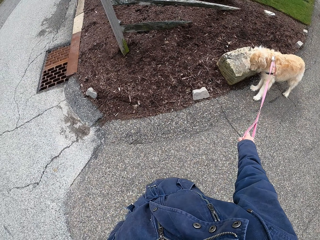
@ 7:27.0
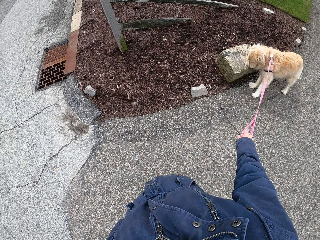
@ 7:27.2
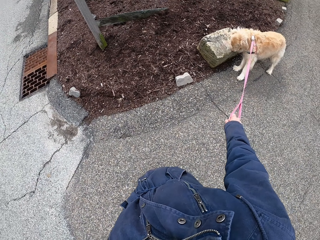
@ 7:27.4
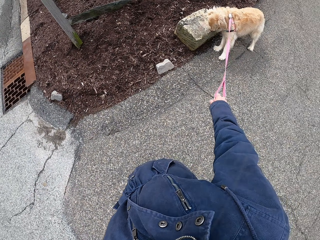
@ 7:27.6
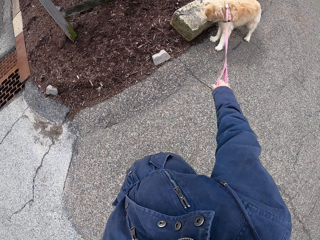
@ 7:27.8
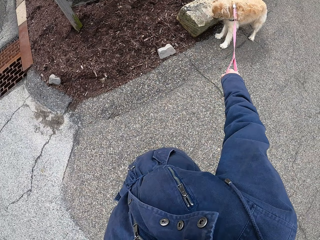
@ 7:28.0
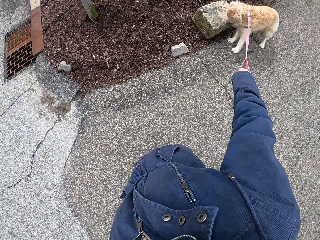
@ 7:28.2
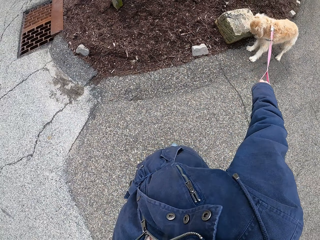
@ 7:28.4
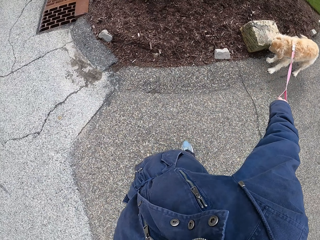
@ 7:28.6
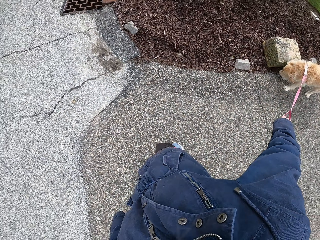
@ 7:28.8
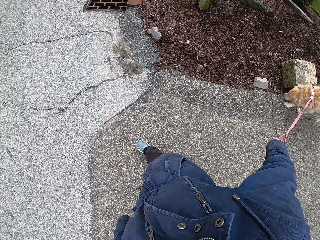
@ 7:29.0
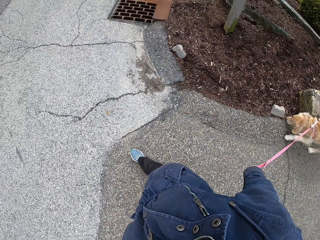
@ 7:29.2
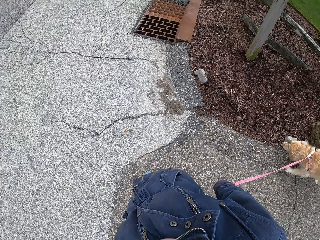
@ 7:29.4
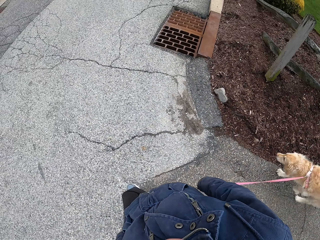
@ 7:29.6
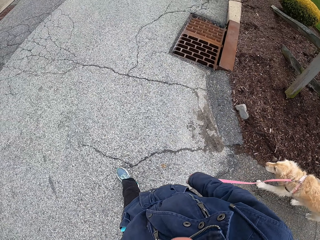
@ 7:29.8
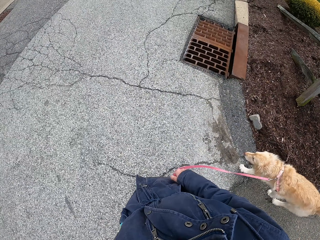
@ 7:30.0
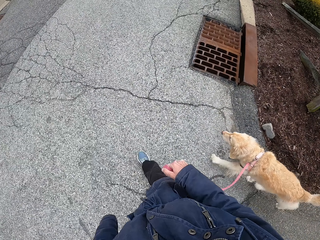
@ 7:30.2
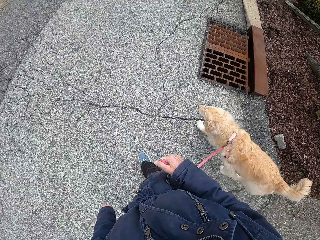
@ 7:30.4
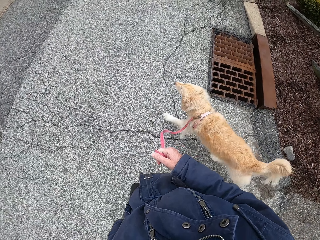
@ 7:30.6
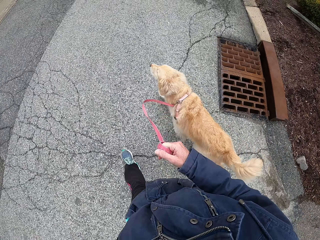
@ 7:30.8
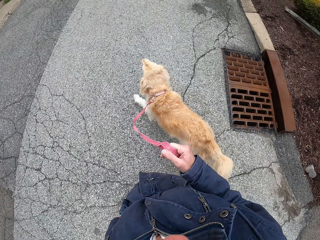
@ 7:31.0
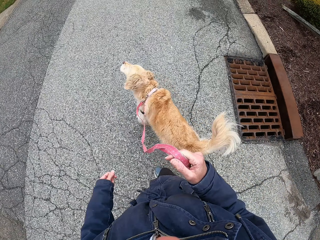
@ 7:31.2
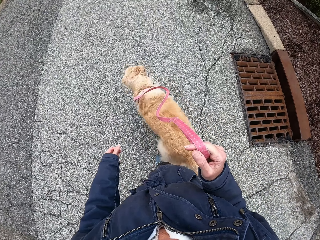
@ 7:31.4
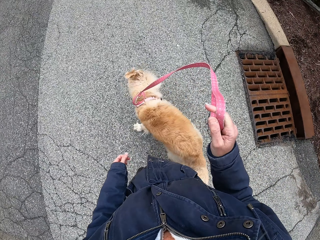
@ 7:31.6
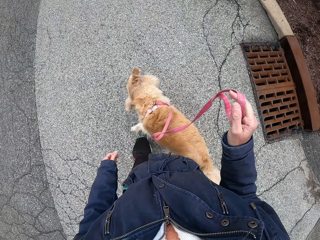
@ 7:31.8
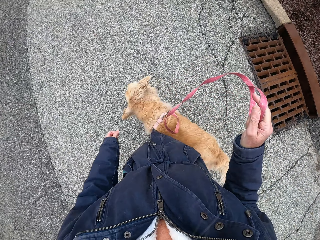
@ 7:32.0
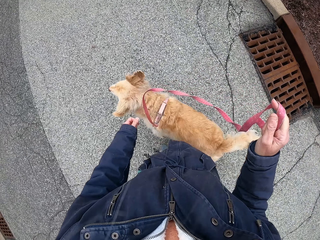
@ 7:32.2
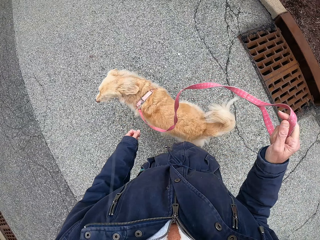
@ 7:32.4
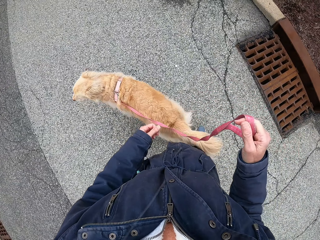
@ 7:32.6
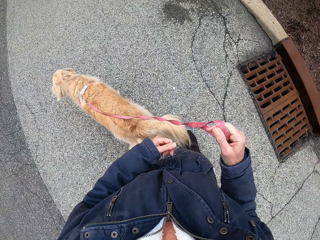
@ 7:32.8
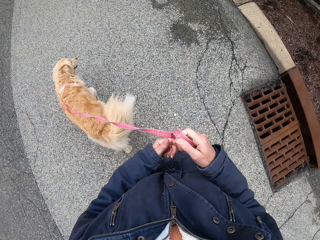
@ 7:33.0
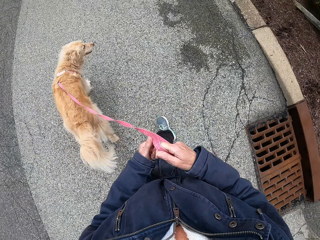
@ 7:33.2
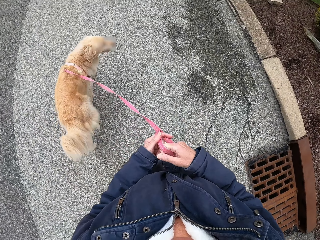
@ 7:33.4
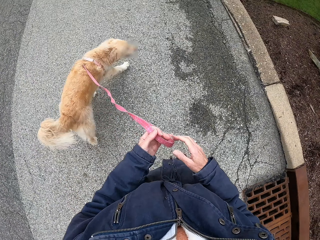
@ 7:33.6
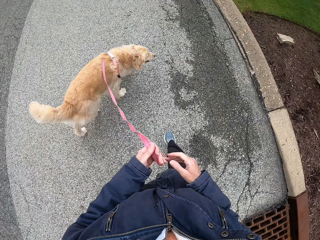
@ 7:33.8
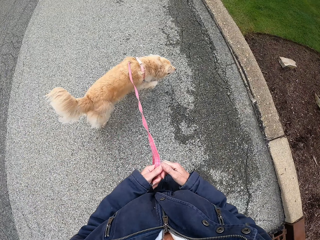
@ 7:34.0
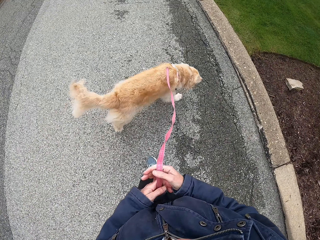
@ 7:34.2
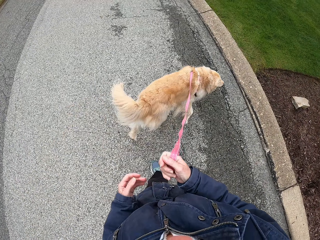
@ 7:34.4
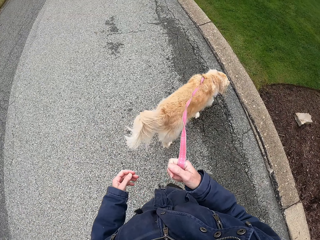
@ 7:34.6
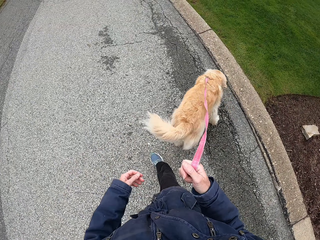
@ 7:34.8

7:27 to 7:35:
The camera wearer walks the dog along the road.

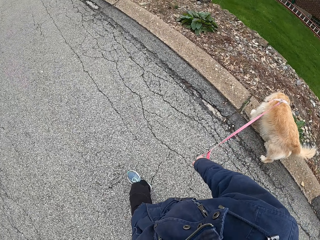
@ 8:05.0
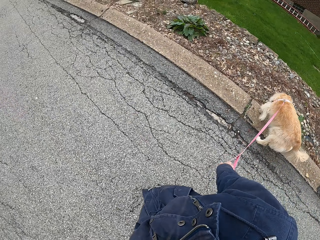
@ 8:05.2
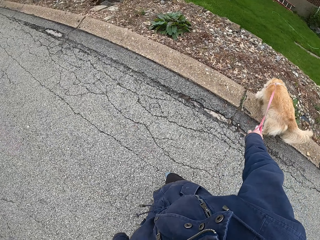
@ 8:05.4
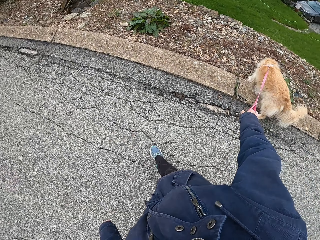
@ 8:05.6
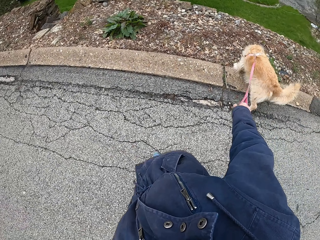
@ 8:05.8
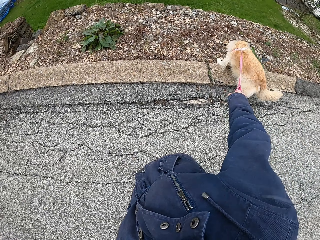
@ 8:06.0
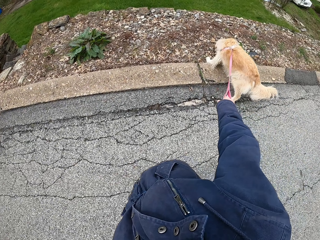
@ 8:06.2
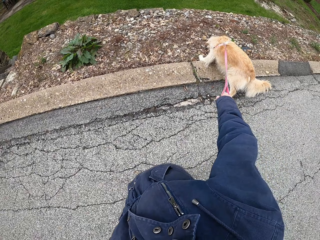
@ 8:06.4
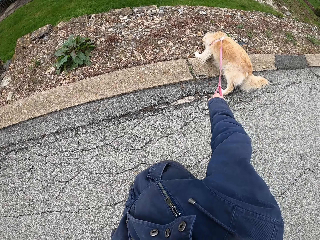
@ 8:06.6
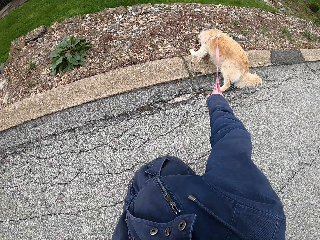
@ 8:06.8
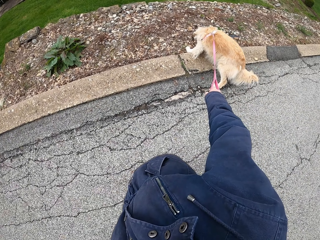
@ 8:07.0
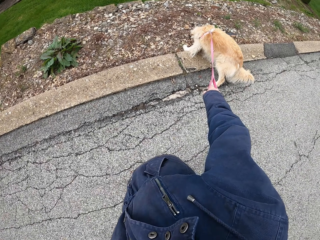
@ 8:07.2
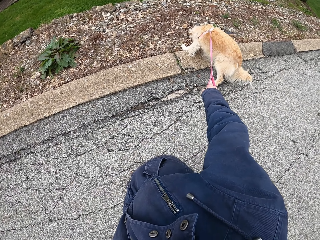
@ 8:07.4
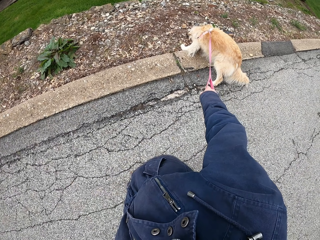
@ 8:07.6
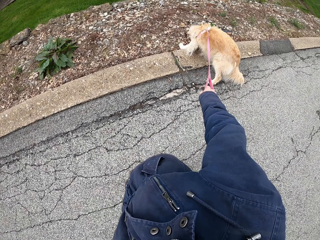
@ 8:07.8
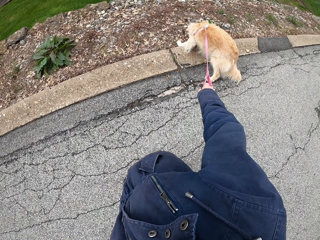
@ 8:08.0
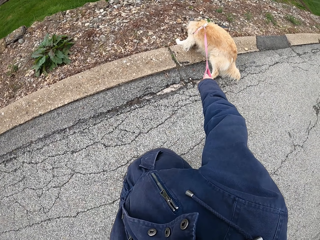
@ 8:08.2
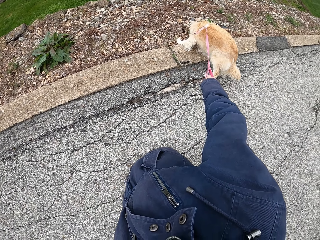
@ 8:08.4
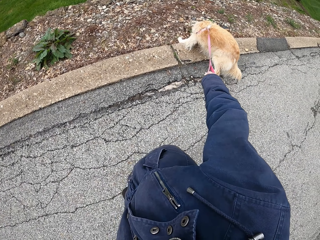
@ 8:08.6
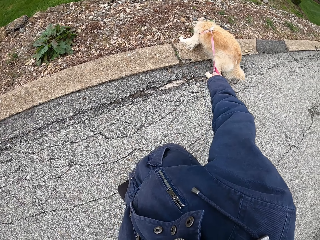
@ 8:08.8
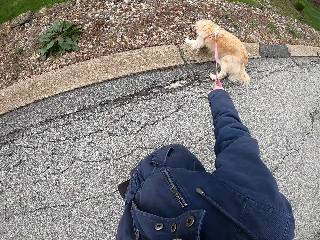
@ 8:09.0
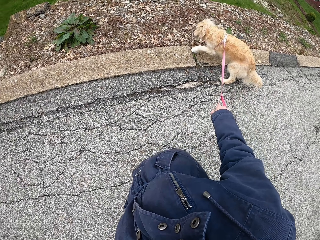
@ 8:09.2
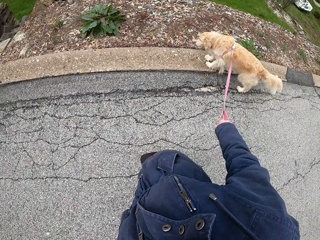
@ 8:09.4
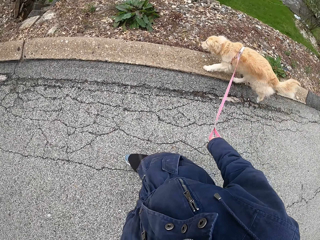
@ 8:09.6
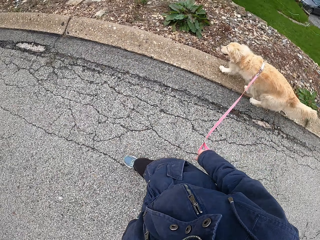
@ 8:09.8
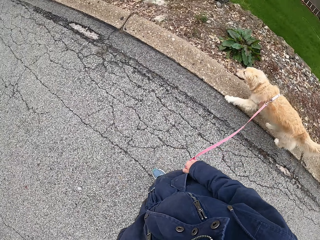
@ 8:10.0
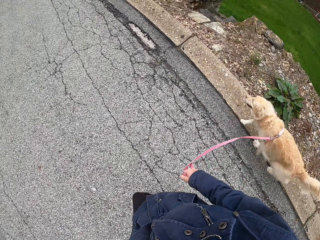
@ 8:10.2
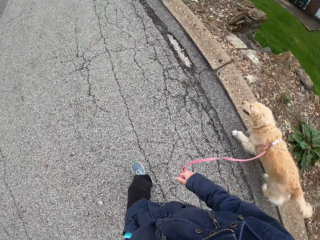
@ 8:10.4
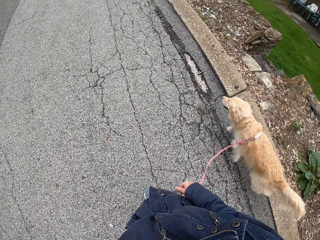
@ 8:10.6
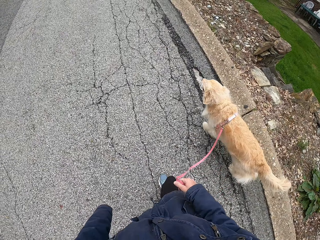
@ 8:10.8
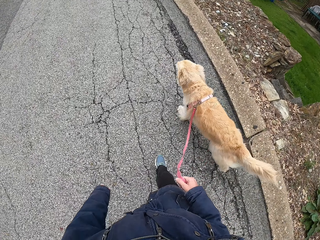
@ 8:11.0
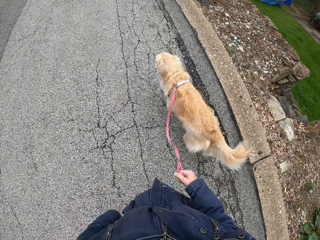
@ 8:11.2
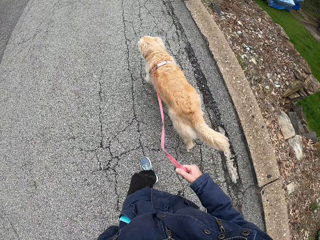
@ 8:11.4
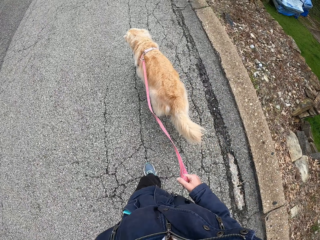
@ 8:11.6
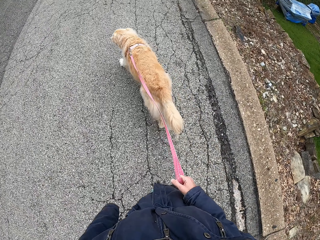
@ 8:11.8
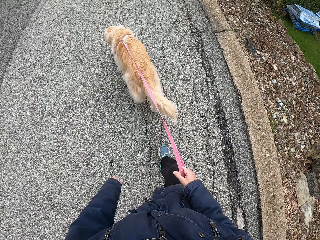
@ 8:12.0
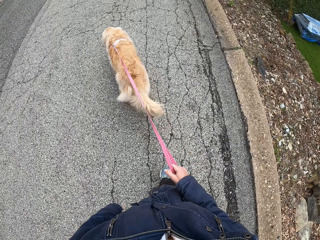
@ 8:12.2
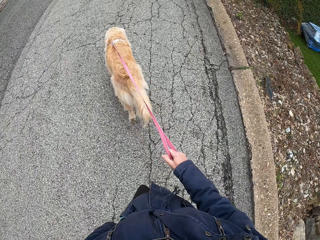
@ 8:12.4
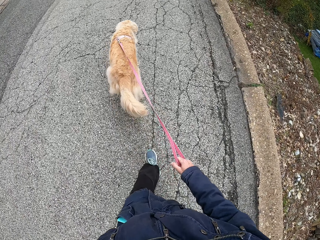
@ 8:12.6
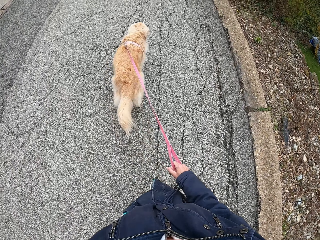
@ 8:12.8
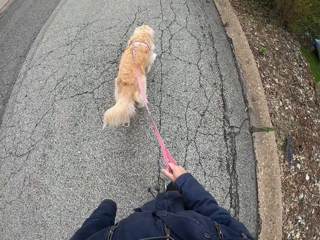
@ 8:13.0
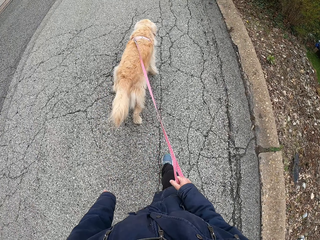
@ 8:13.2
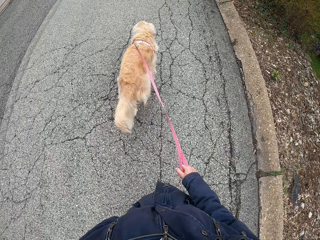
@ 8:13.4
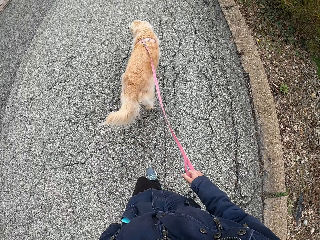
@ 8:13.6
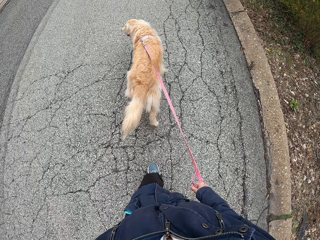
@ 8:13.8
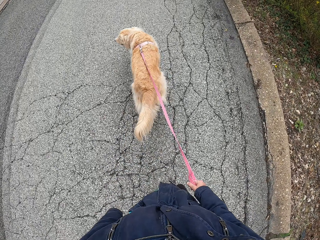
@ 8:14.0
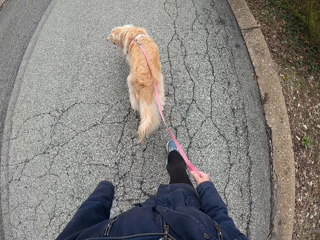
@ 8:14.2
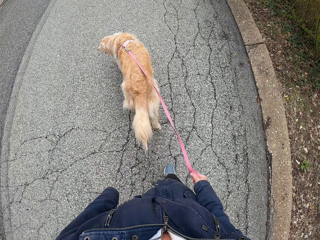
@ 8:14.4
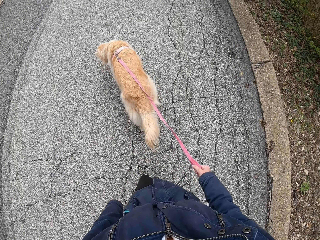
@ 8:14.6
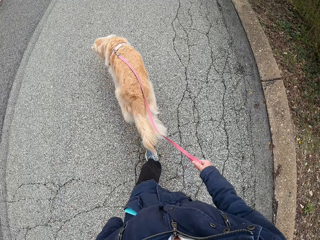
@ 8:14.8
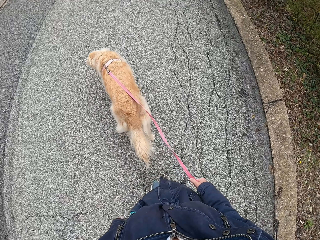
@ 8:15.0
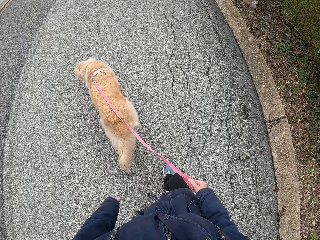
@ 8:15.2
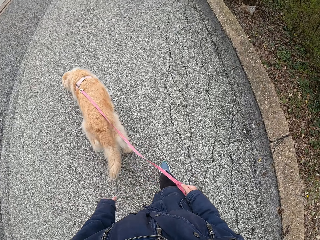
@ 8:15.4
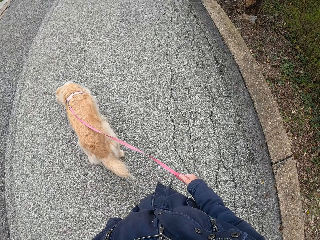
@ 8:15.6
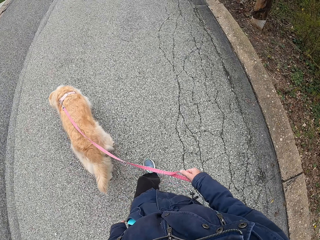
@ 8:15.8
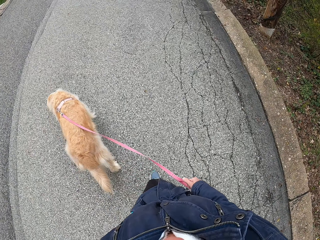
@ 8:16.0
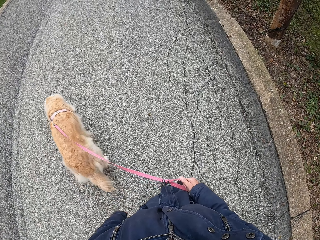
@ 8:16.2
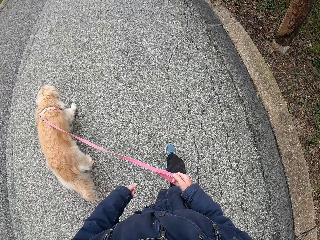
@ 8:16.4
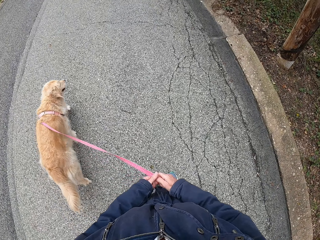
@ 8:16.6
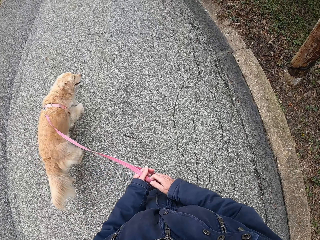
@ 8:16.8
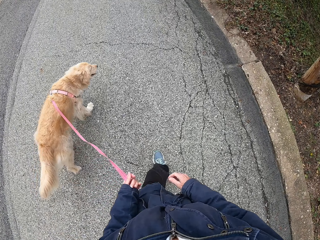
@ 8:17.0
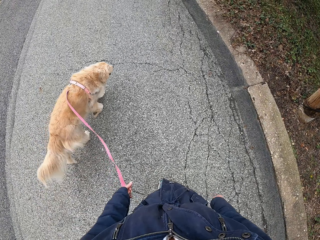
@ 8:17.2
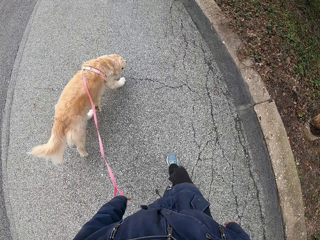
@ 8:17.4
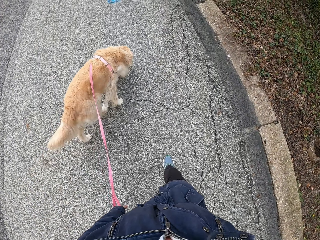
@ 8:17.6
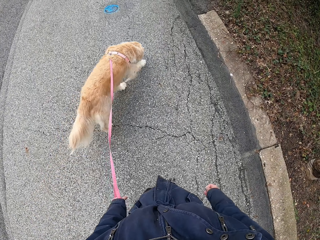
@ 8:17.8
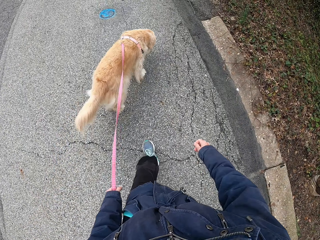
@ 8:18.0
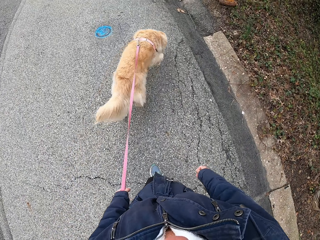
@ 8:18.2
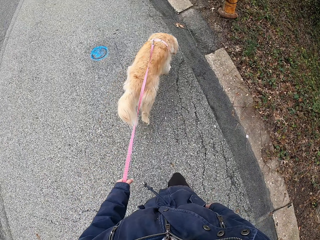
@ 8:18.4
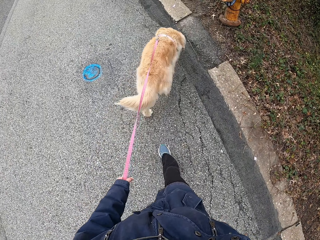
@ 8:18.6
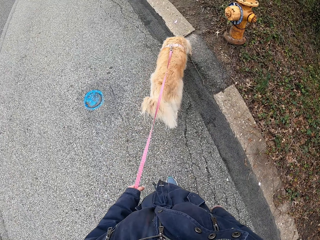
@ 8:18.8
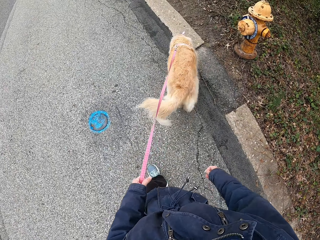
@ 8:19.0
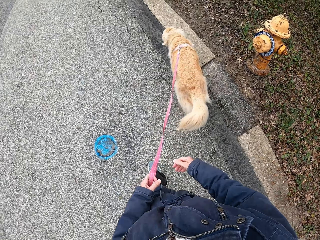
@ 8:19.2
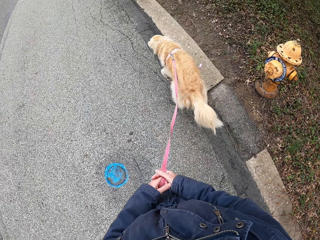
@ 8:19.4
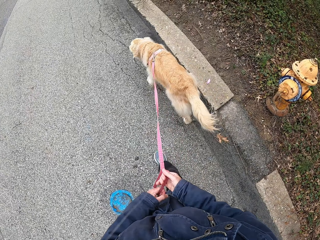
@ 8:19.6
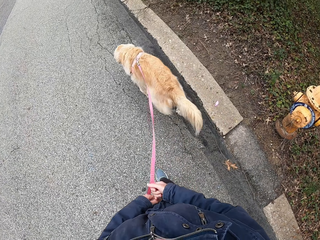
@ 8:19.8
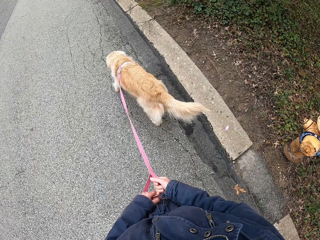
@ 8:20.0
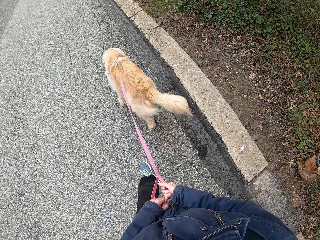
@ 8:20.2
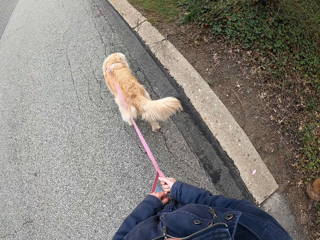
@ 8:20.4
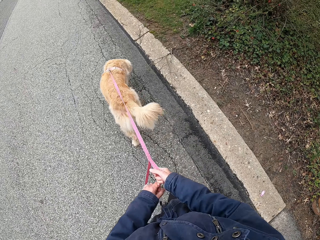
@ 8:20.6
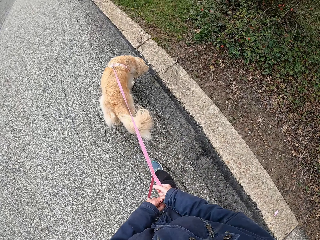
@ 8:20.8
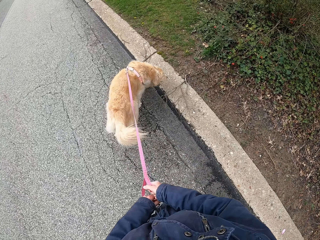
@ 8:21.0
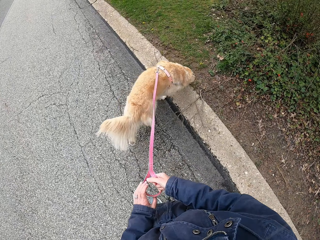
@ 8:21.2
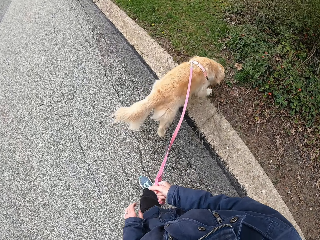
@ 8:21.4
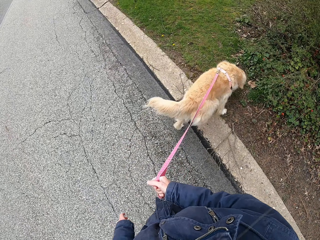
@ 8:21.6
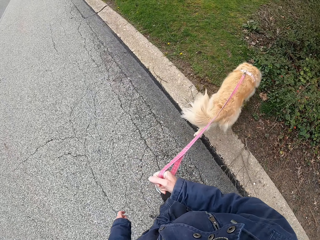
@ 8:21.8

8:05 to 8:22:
The camera wearer stops on the road. They stare at the dog. They walk the dog along the road.
